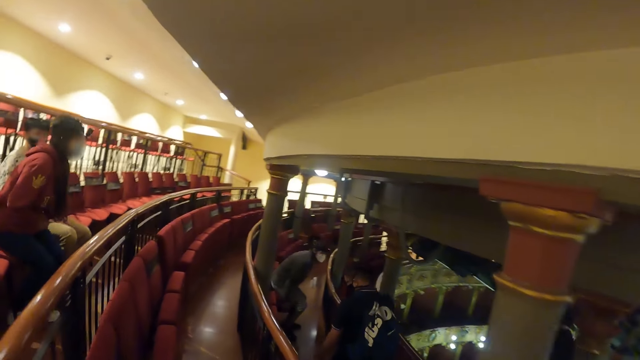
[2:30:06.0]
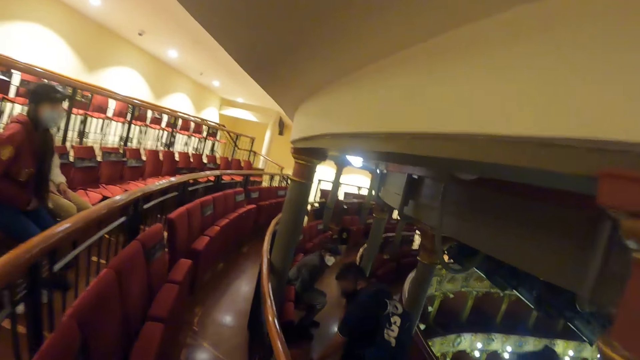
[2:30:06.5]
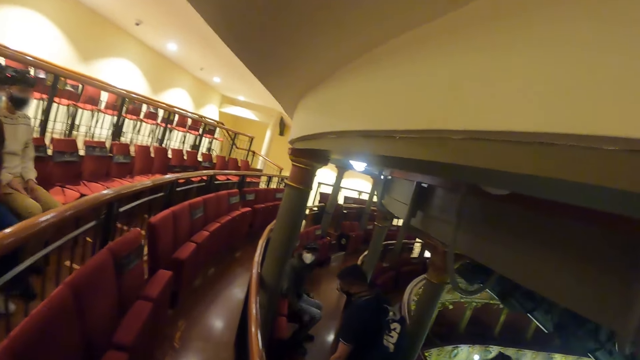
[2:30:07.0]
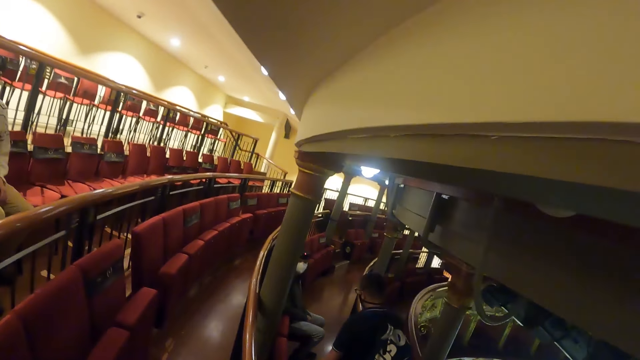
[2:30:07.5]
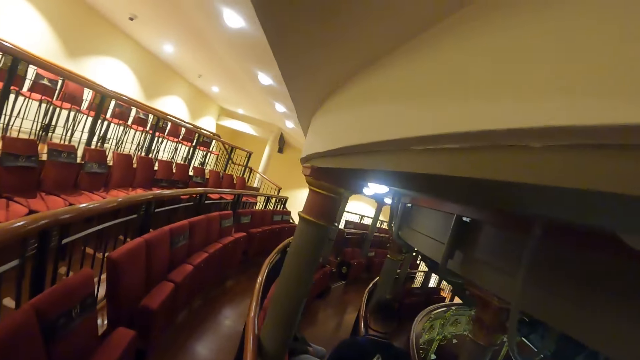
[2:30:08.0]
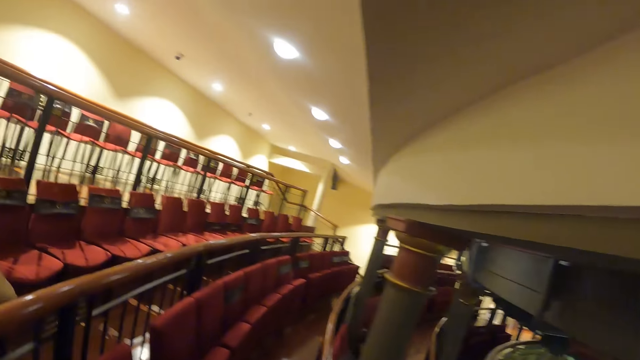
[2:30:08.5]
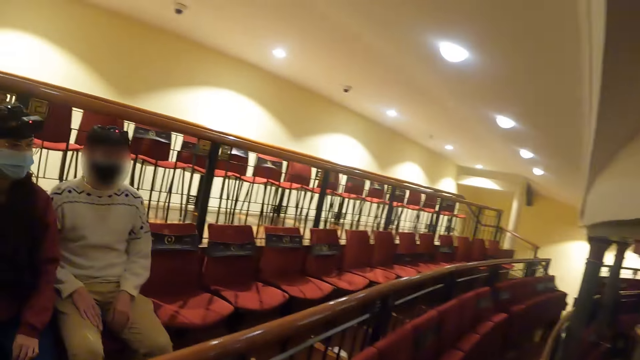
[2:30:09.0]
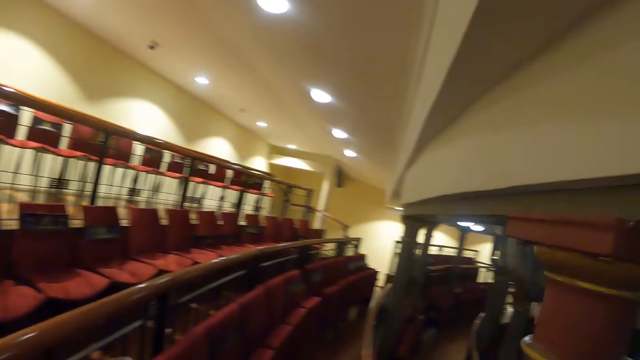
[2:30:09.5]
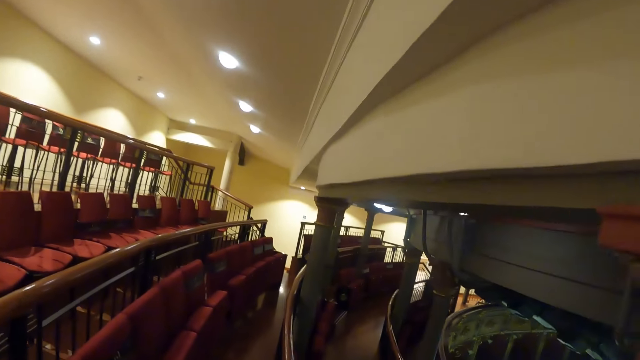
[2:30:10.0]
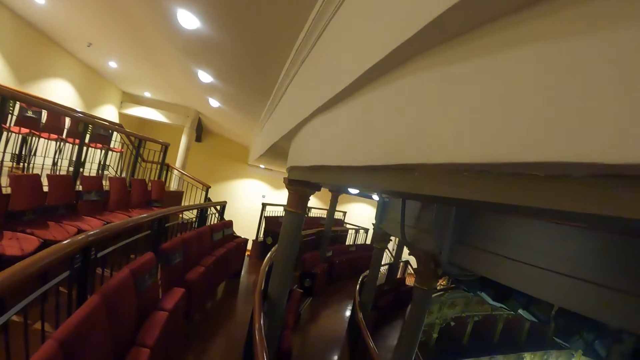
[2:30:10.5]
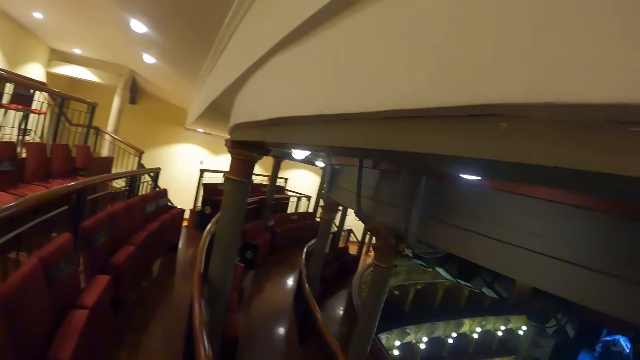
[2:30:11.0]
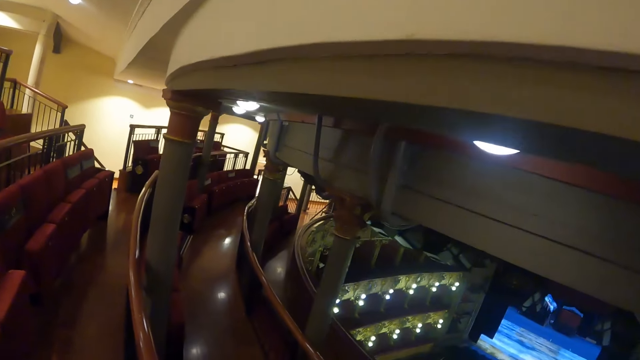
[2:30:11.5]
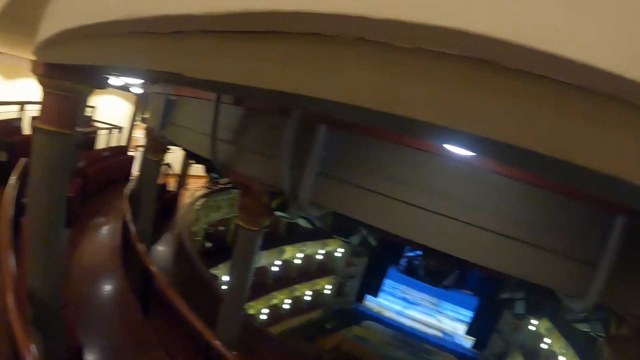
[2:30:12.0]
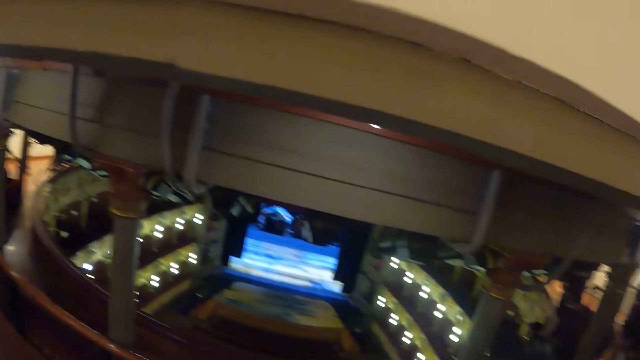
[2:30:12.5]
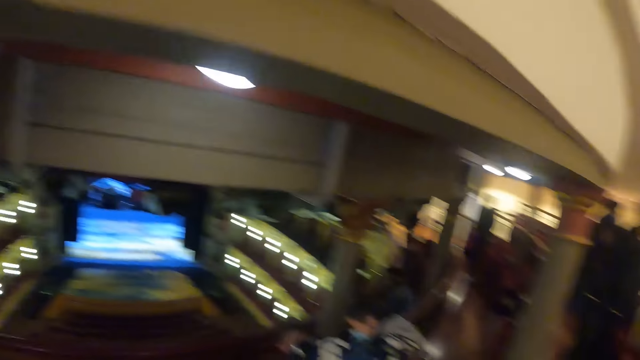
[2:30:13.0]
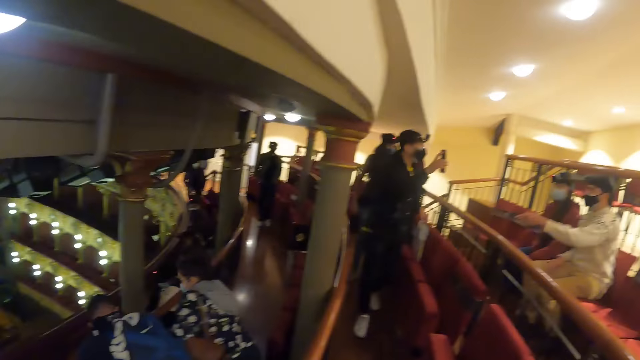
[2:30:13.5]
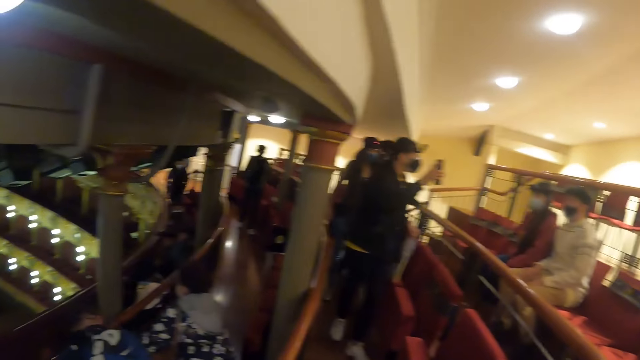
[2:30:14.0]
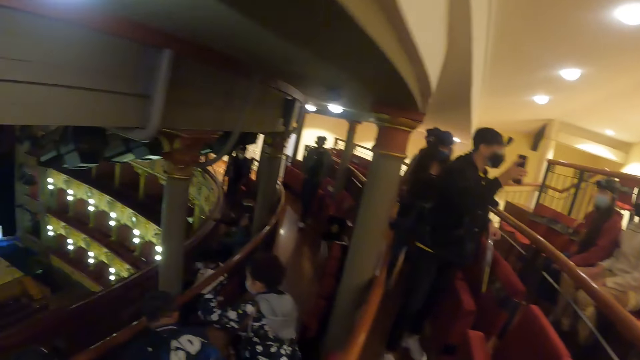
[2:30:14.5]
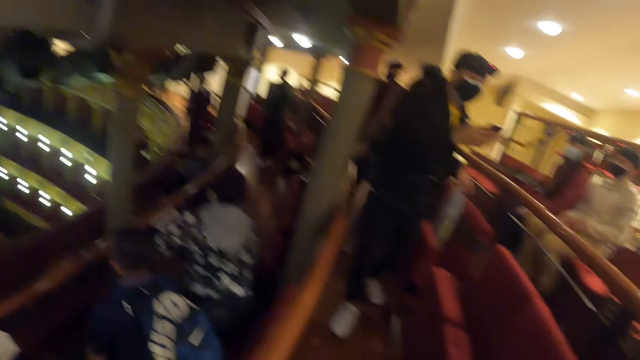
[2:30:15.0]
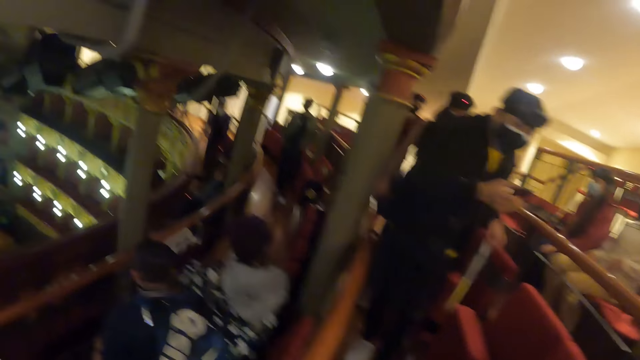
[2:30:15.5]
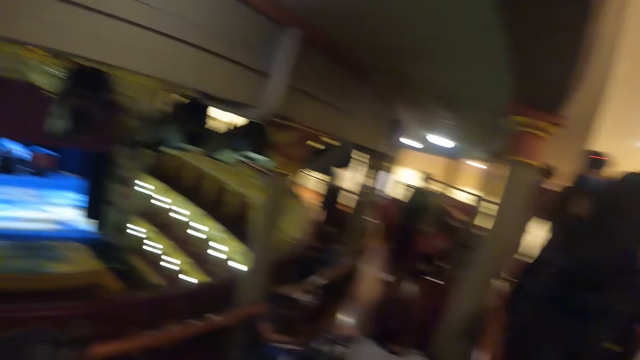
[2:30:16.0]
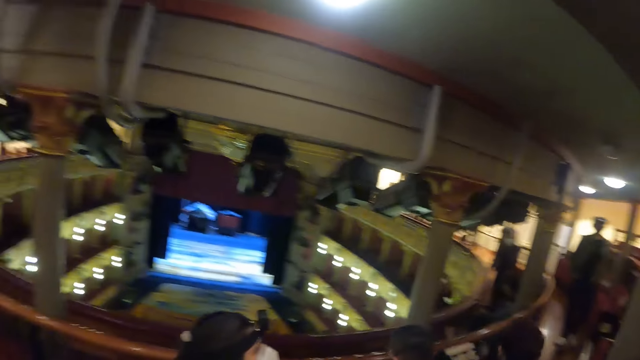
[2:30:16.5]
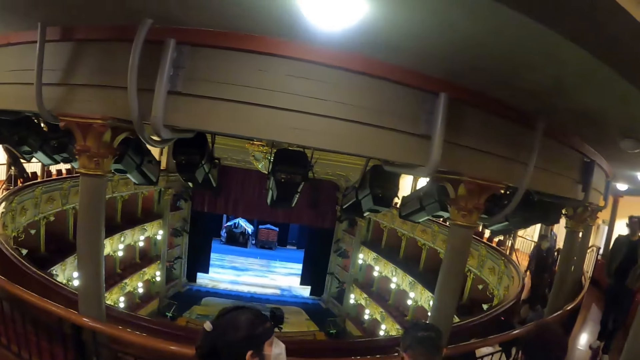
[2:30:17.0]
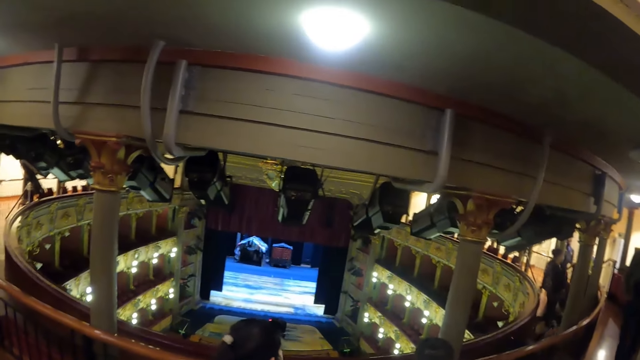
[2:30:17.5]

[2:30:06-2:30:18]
Men and ladies sit on the chairs in a hall. The camera wearer looks around the arena and walks on the arena floor. Some of the men and ladies walk around the hall. One of the men scrolls the phone.

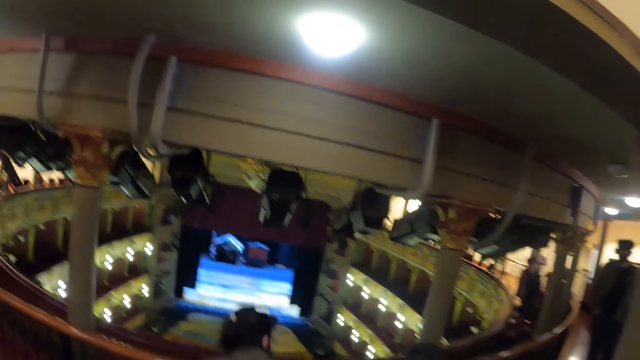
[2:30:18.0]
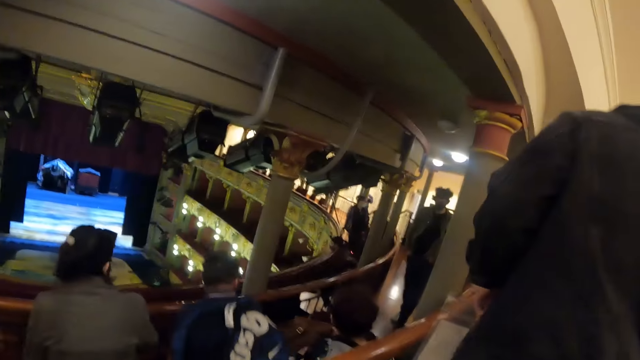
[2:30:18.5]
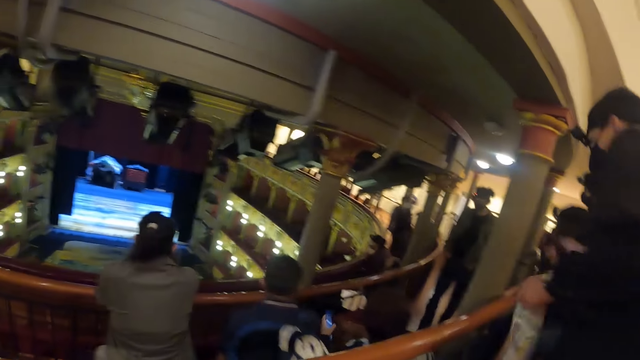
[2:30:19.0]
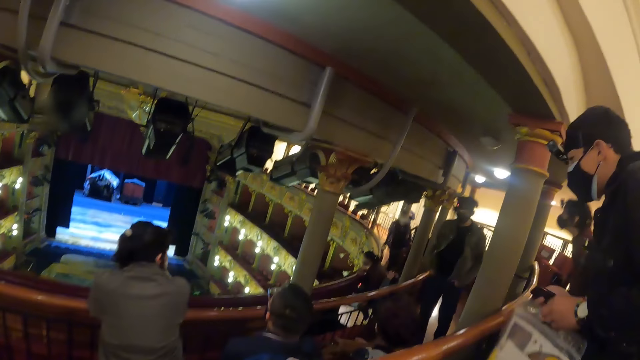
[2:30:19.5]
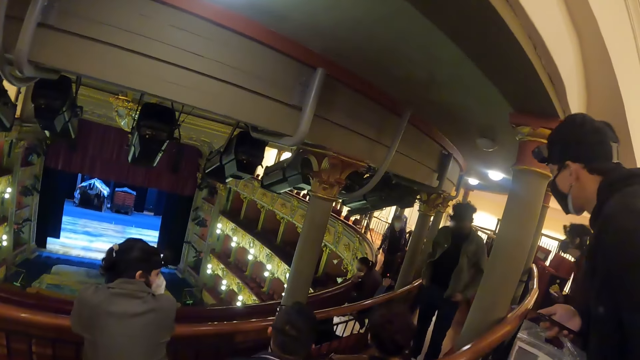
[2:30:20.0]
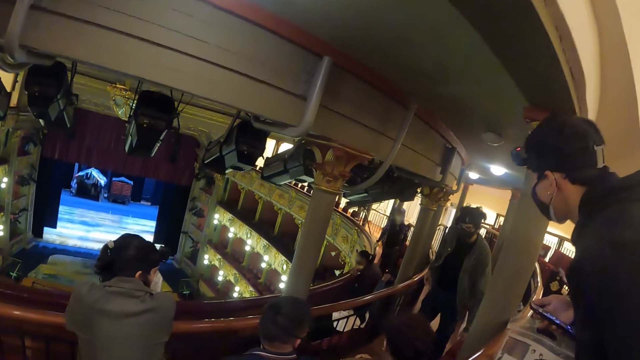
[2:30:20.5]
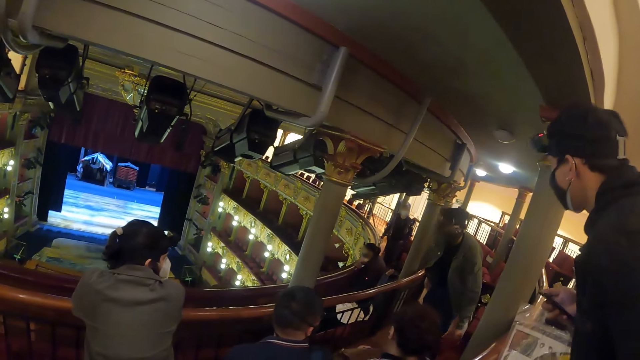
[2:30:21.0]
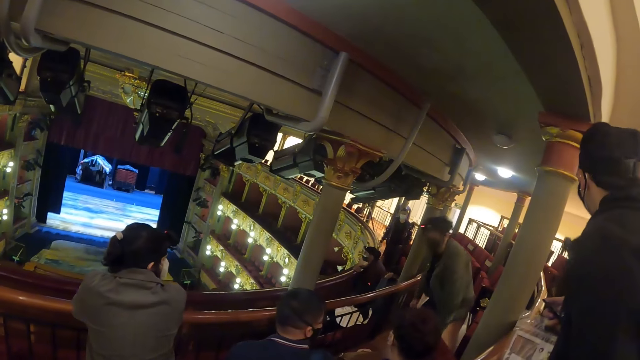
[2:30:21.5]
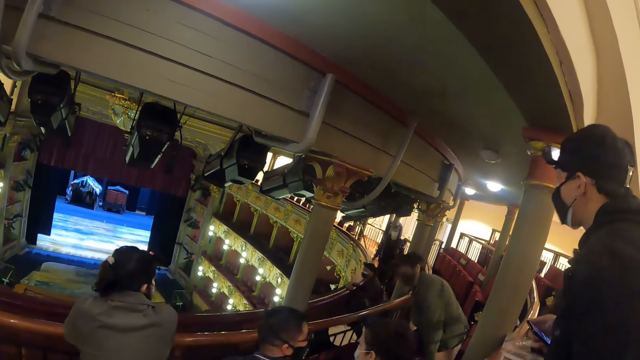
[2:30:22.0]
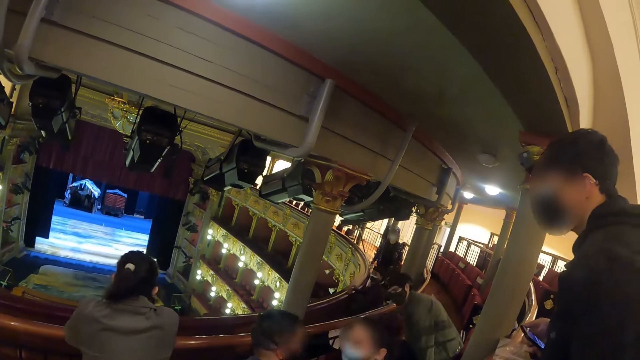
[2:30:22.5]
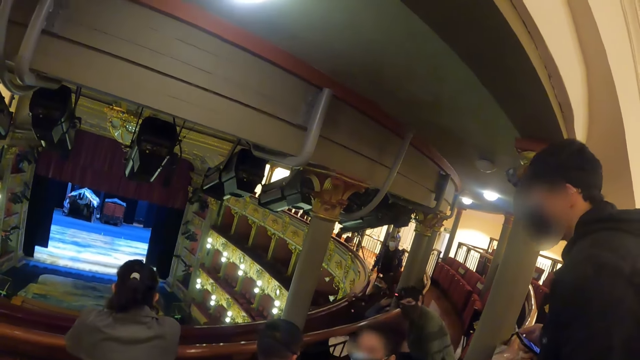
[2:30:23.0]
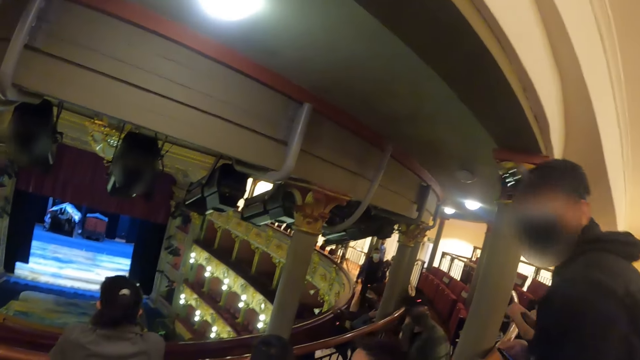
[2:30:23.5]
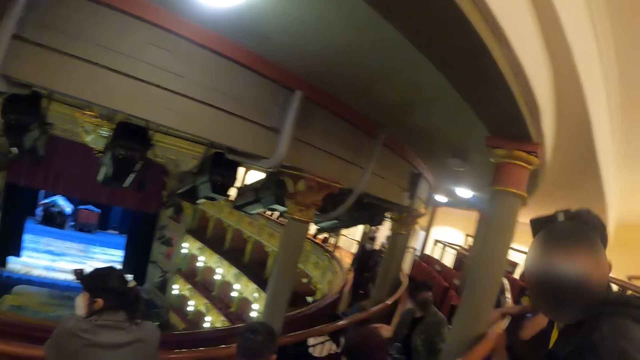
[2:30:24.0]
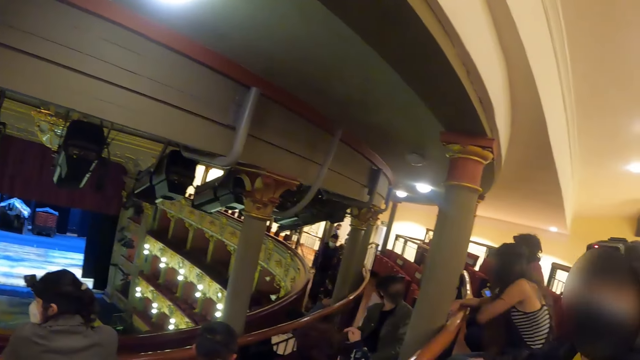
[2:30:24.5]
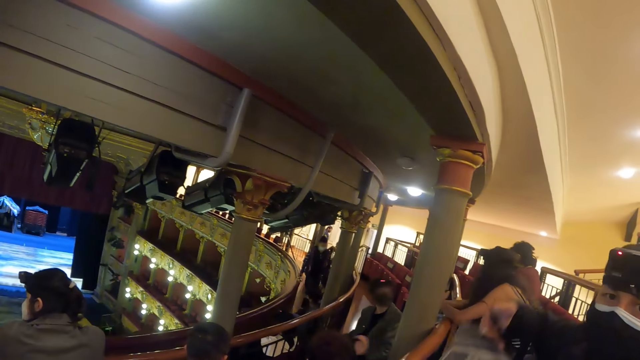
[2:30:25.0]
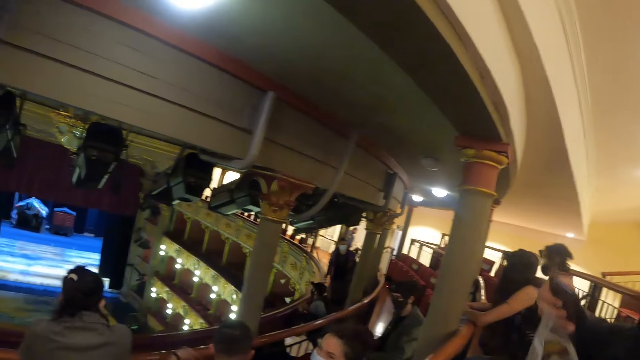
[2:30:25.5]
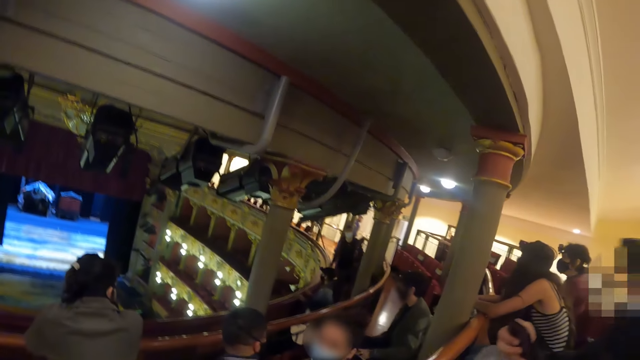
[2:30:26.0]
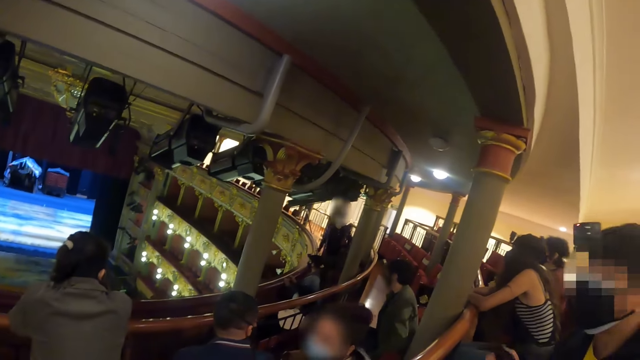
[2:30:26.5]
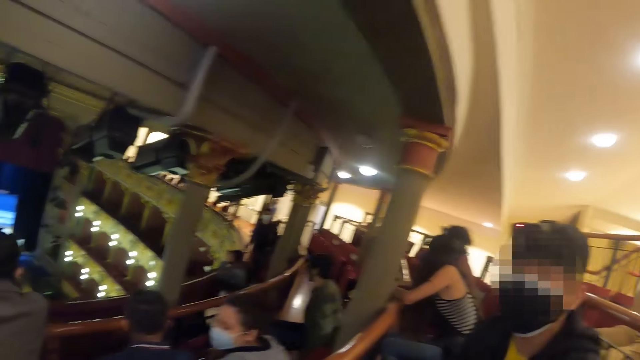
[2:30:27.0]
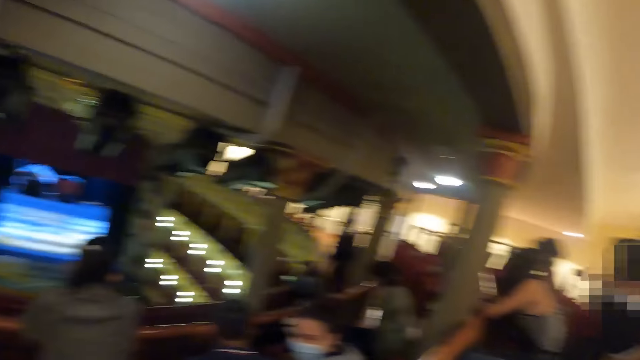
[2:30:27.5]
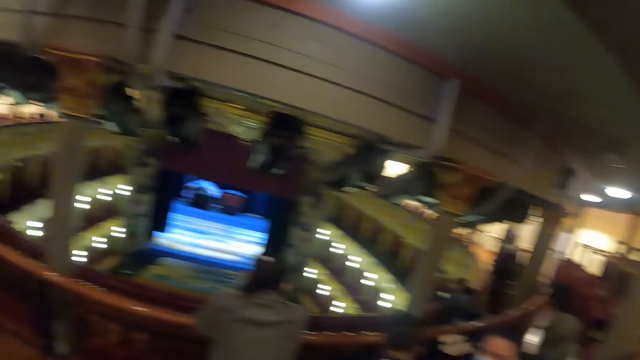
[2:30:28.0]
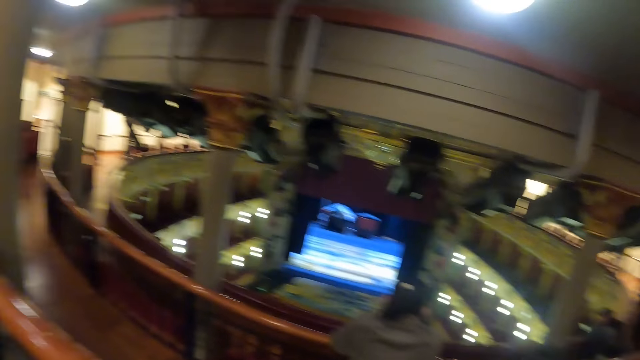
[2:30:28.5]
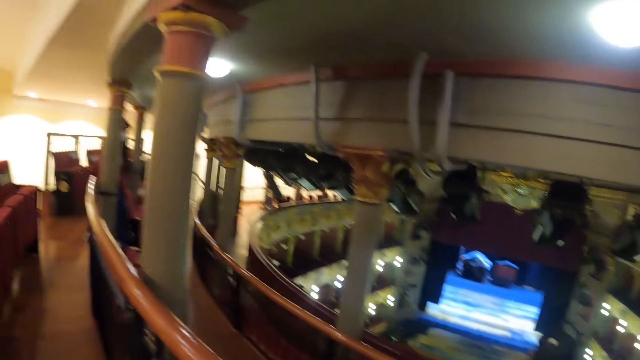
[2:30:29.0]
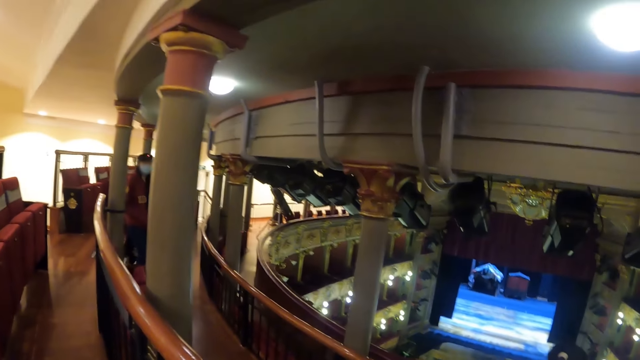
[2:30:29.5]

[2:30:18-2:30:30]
The camera wearer sits on the chair in the arena. Men and ladies sit on the chairs in a hall. The camera wearer looks around the arena.
